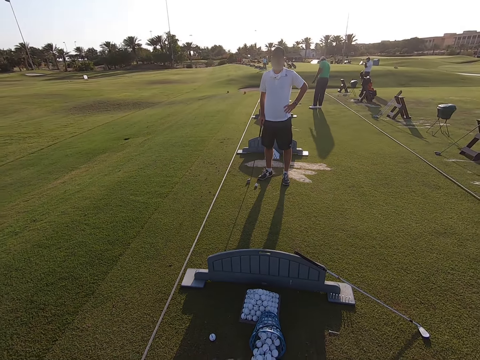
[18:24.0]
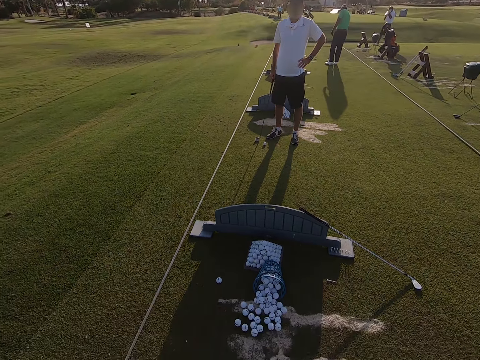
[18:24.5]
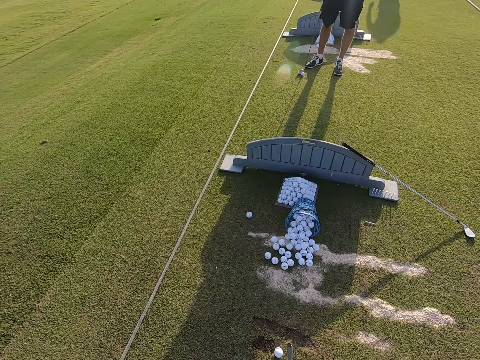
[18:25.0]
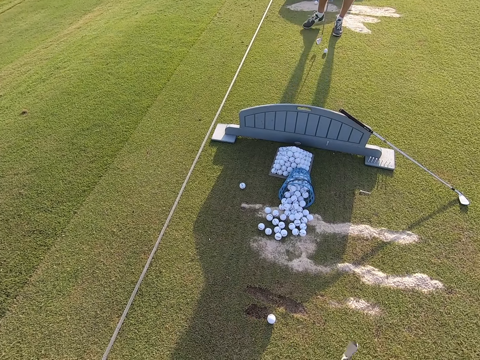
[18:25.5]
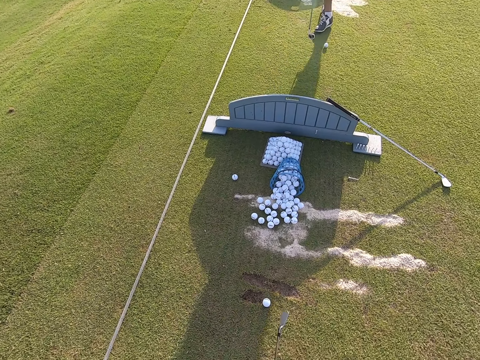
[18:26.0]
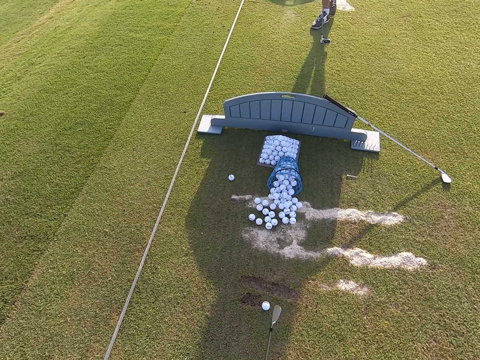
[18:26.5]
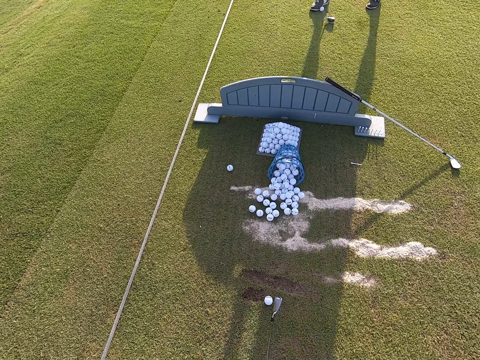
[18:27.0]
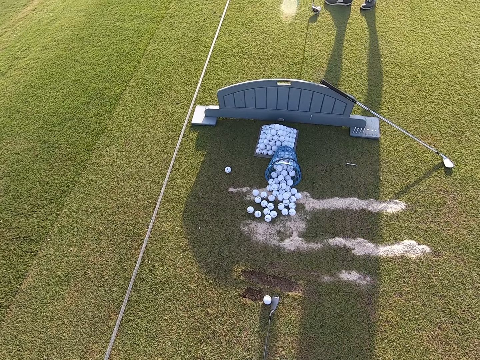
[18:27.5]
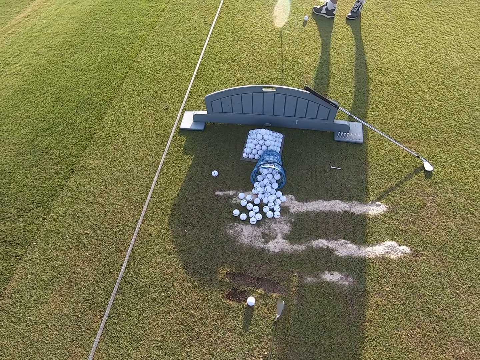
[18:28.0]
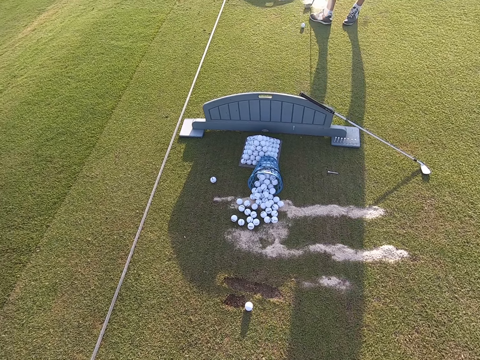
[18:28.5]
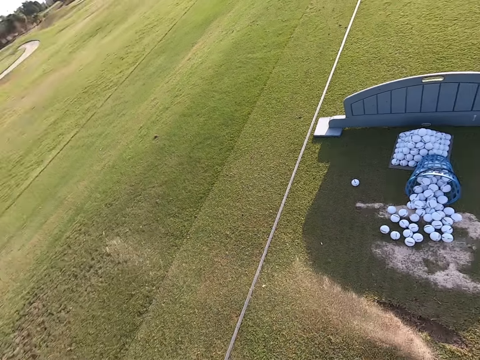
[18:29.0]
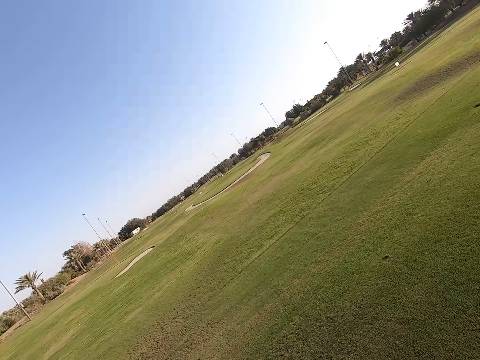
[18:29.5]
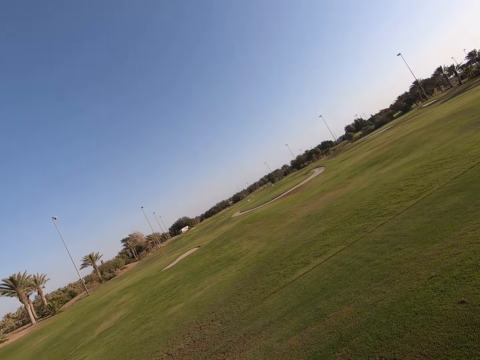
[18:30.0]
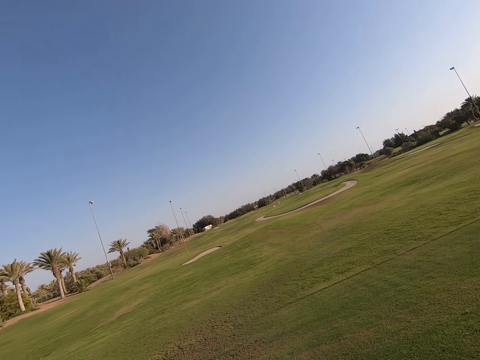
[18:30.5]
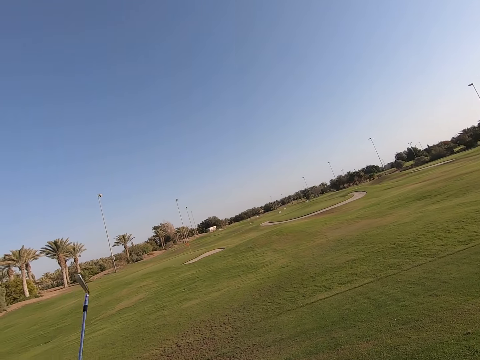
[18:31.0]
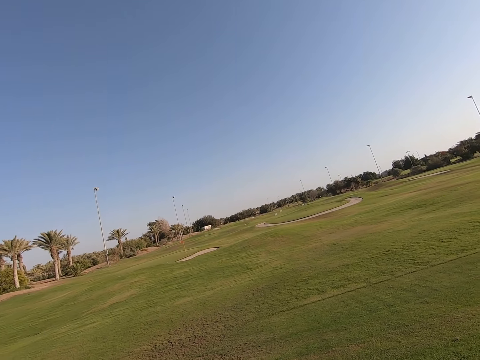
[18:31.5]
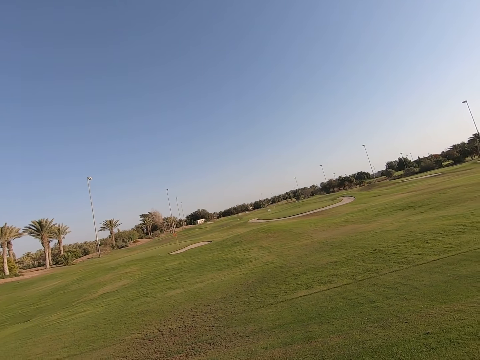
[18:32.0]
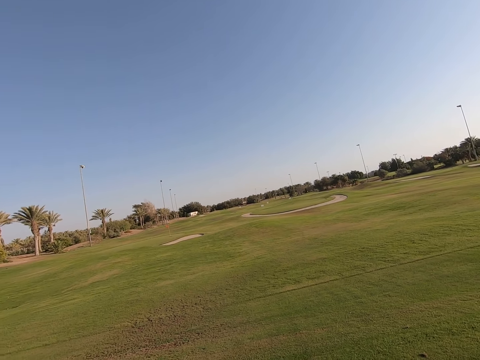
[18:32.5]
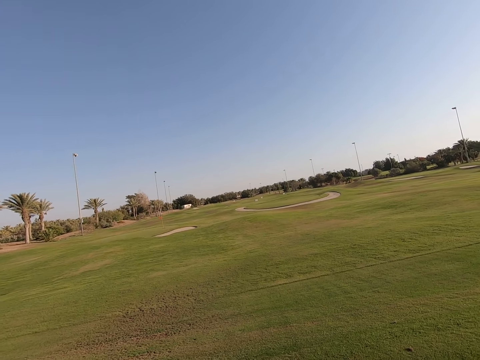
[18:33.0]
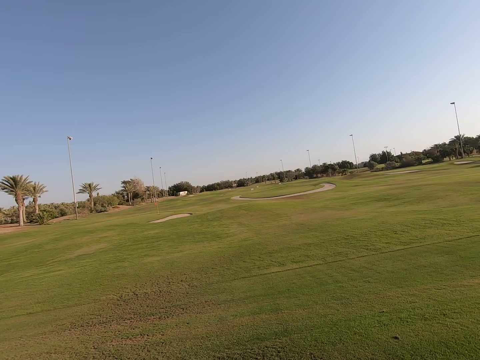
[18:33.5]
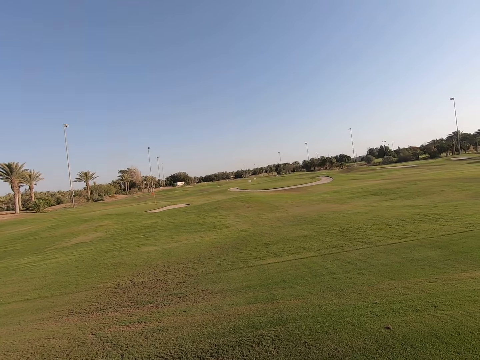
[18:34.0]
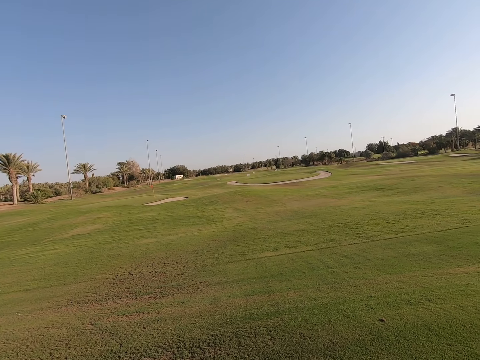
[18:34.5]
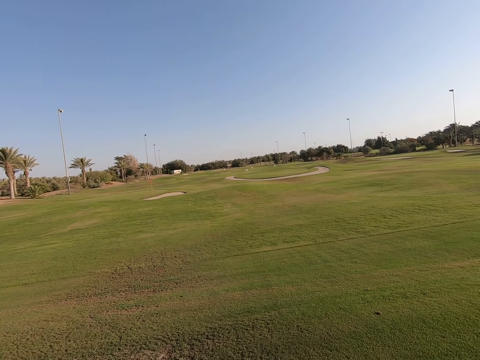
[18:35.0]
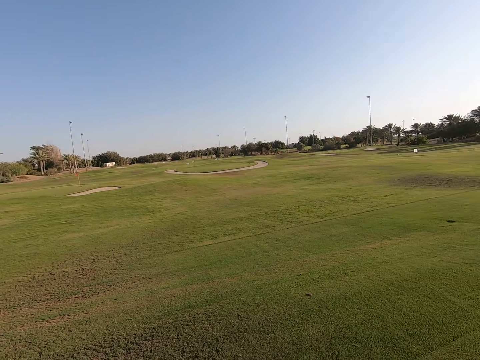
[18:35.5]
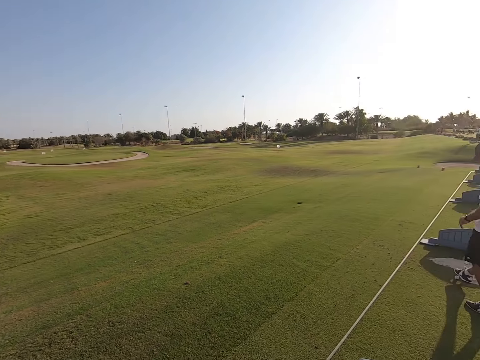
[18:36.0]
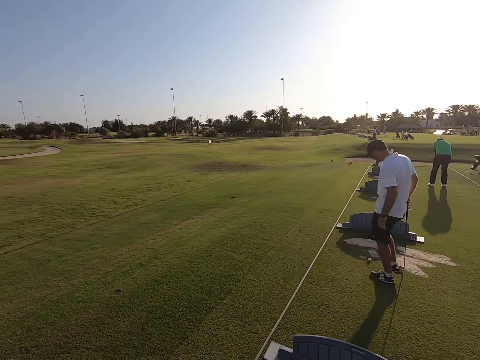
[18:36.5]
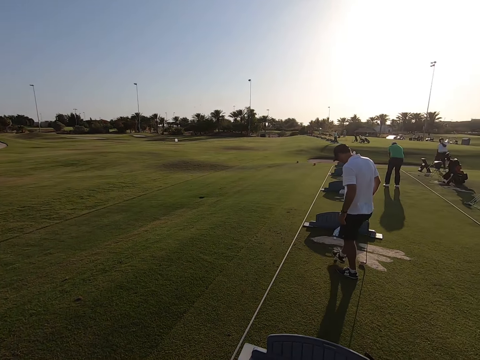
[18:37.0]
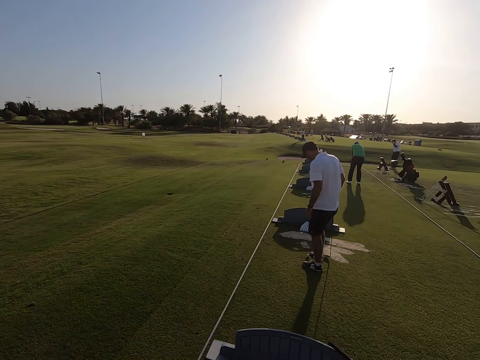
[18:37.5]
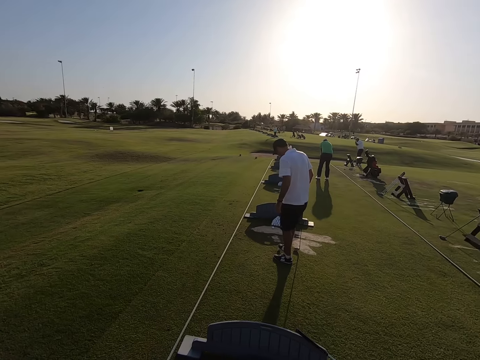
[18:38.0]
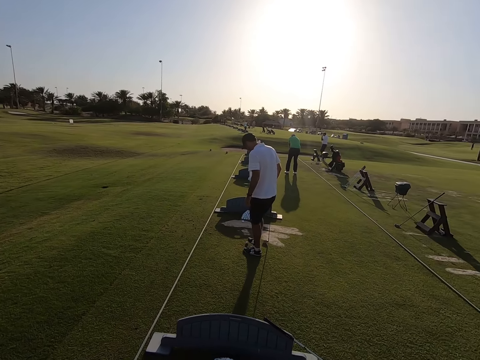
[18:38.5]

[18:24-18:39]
A person walks, collects the golf ball with a golf stick, and moves the legs. The camera wearer hits the golf ball with a golf club. They play the game. They hold up a golf stick. They look around. The person rolls the golf ball with feet.

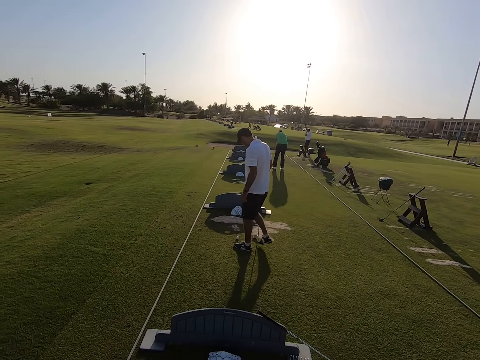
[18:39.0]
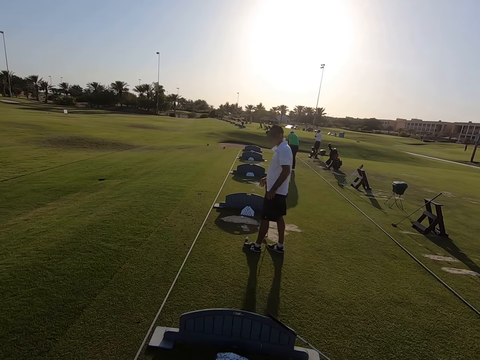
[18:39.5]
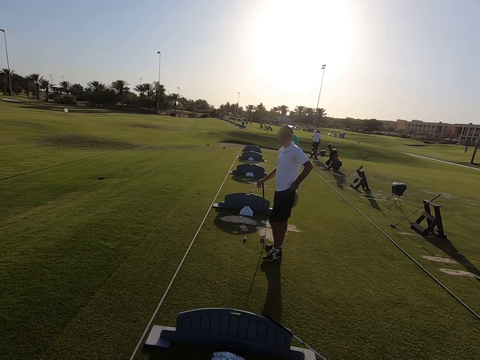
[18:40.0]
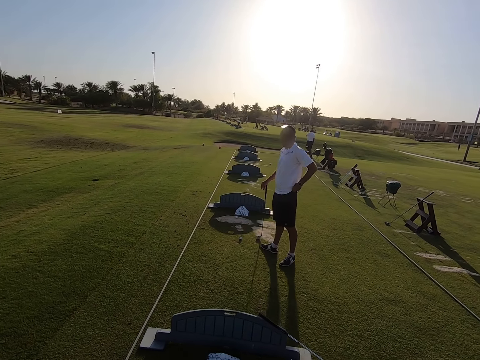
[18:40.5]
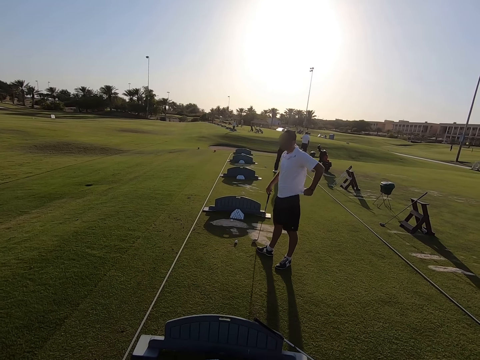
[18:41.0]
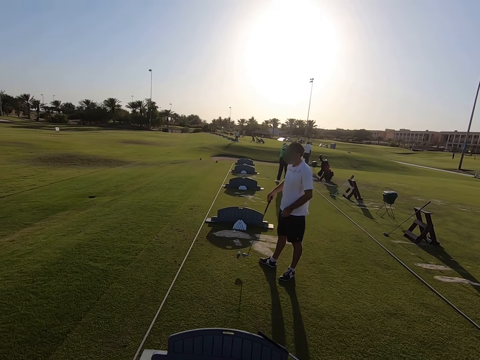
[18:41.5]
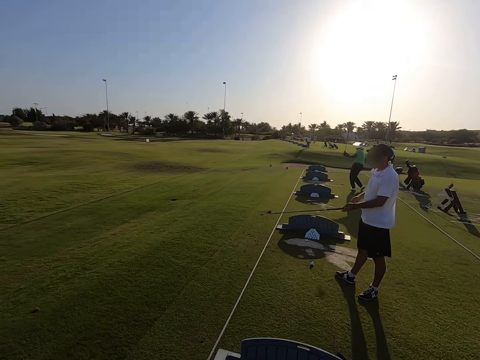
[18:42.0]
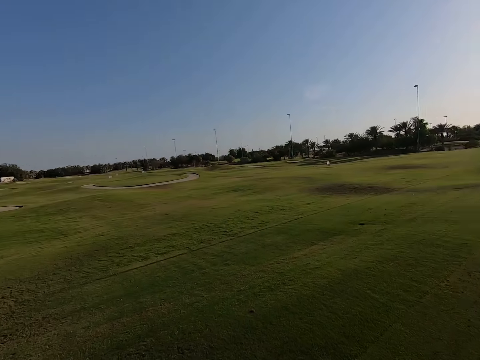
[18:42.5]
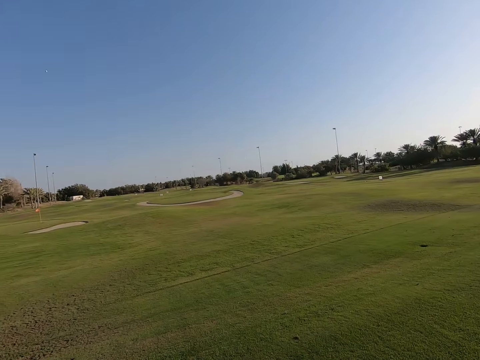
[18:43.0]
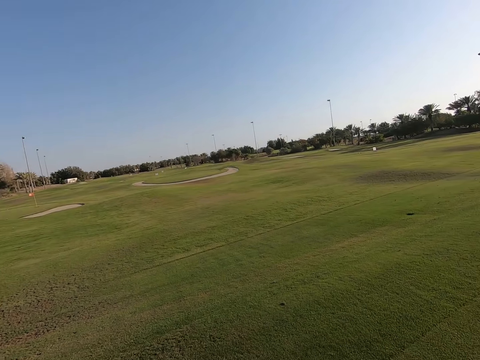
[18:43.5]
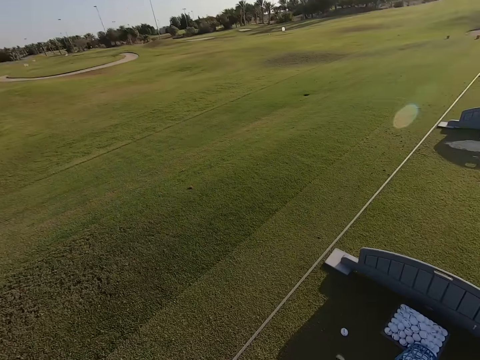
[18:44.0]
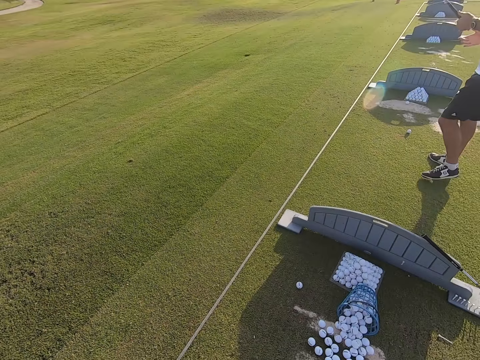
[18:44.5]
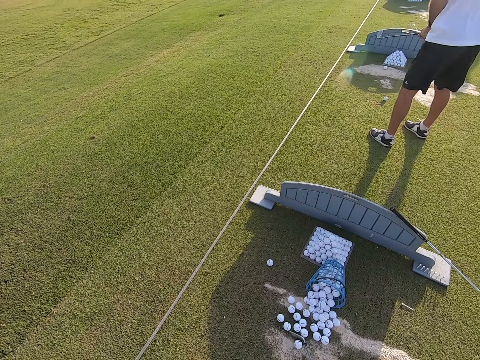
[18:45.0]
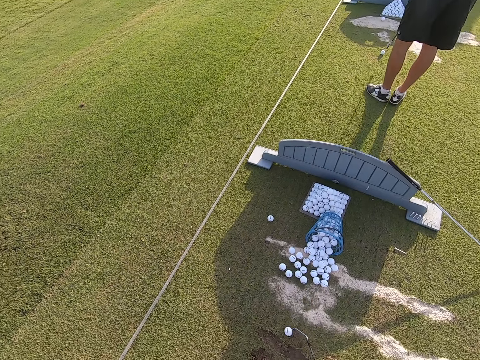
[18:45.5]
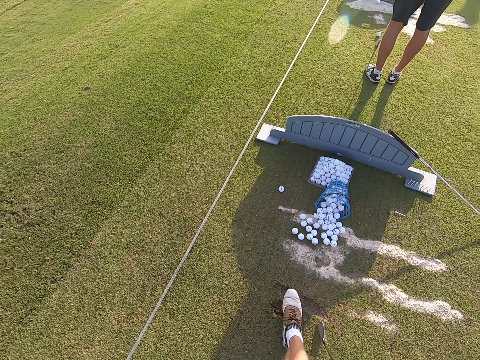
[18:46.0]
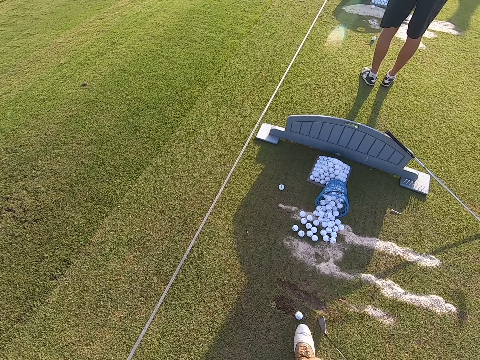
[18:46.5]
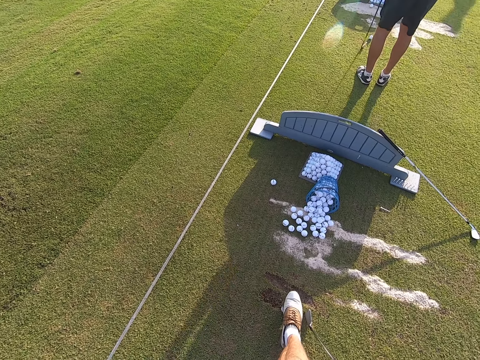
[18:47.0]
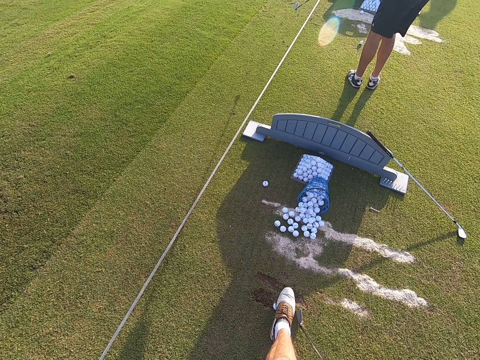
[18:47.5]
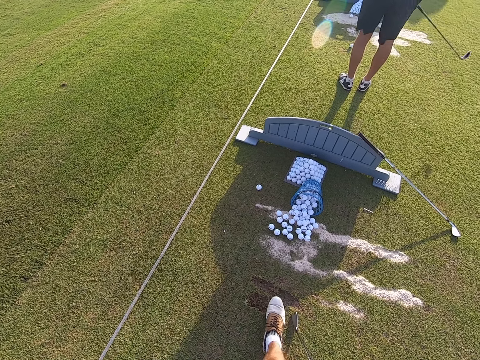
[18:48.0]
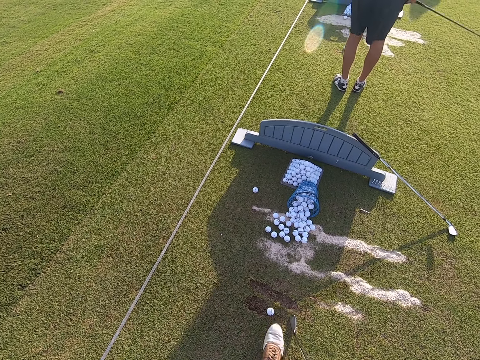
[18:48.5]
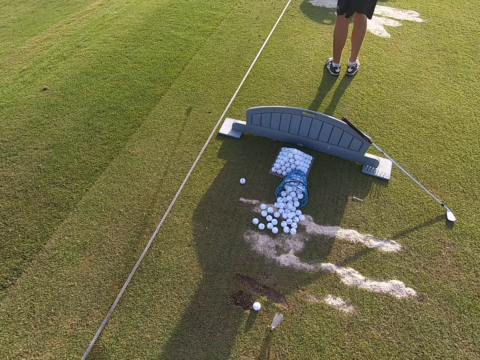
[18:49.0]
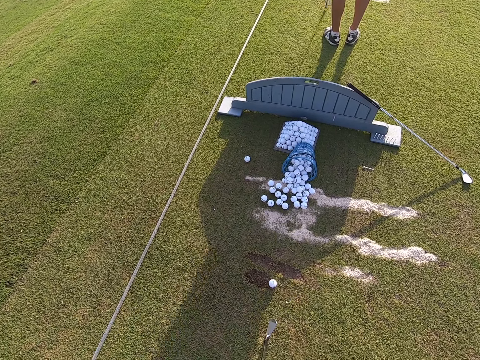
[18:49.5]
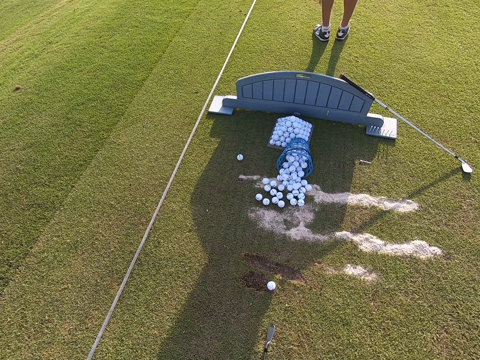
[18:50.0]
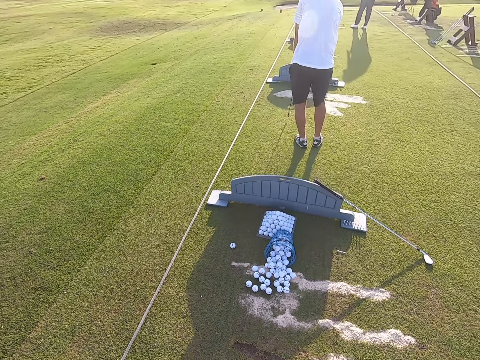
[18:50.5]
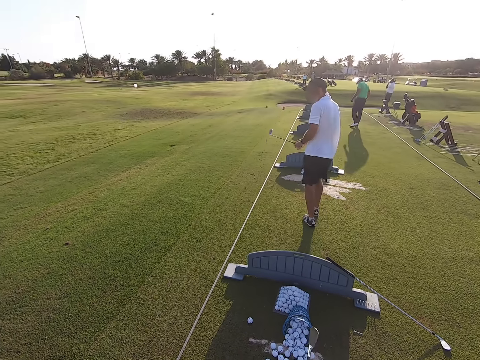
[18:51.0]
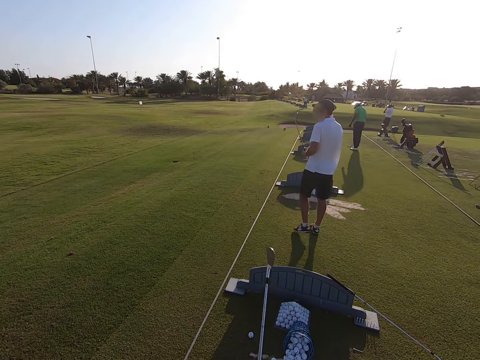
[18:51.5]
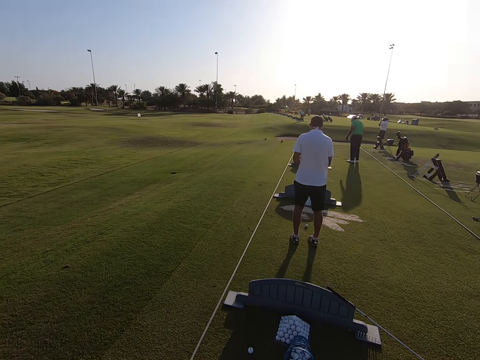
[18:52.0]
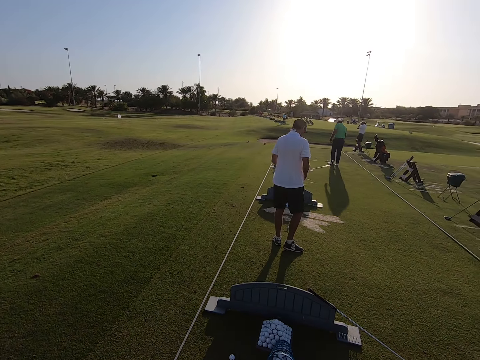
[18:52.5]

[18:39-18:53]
A person moves the legs. The person pulls the black cotton shorts on the waist. The camera wearer looks around. The person moves the legs. The camera wearer rolls the golf ball with feet. The person moves the golf stick. The person moves the legs.
